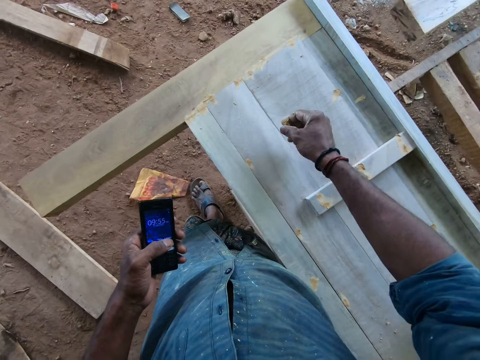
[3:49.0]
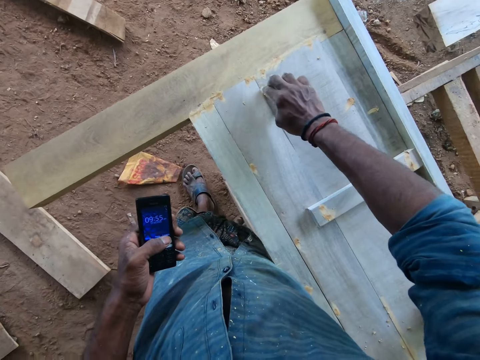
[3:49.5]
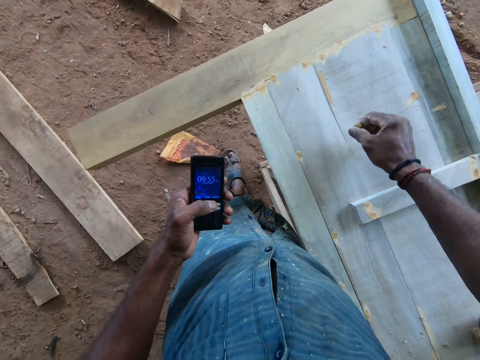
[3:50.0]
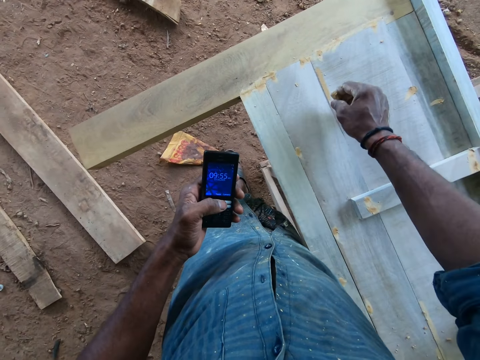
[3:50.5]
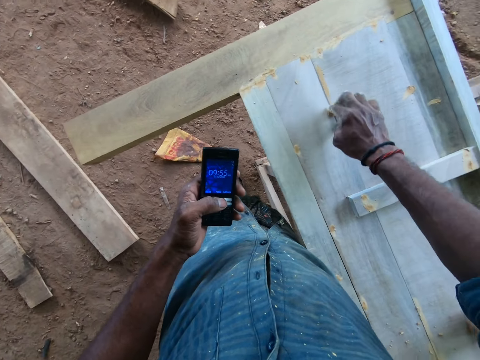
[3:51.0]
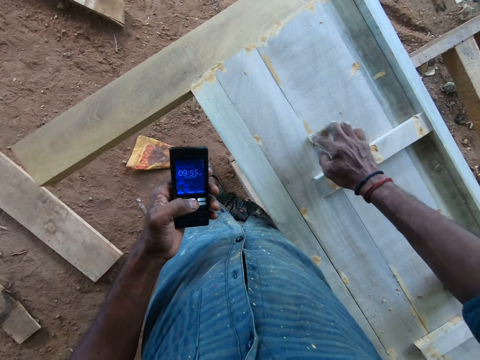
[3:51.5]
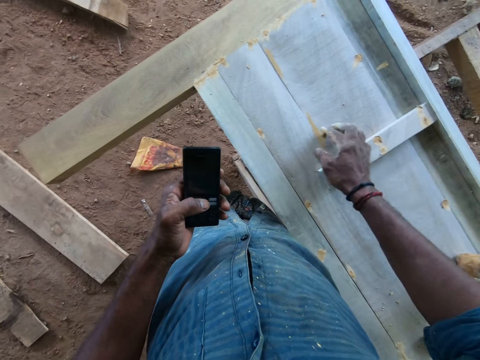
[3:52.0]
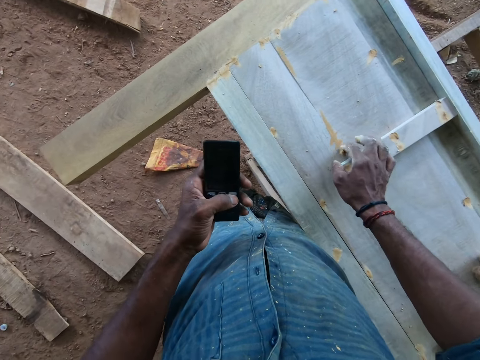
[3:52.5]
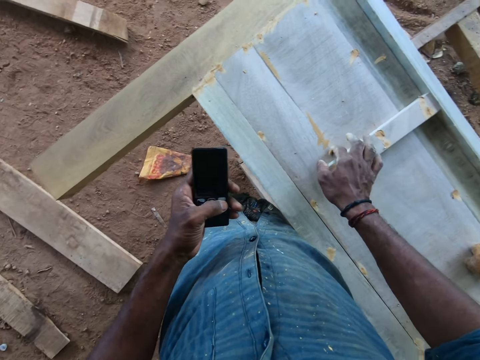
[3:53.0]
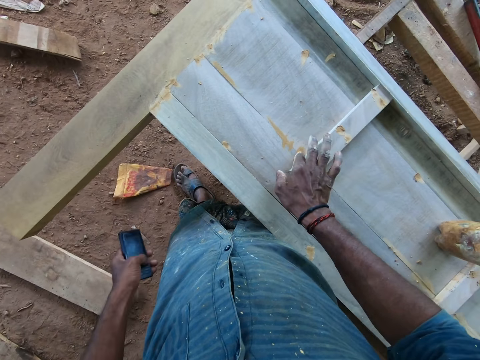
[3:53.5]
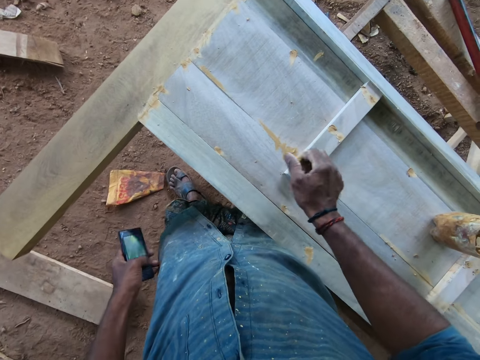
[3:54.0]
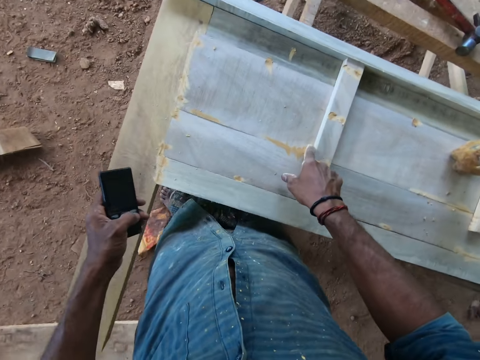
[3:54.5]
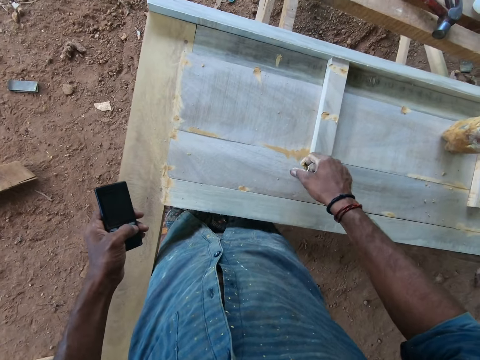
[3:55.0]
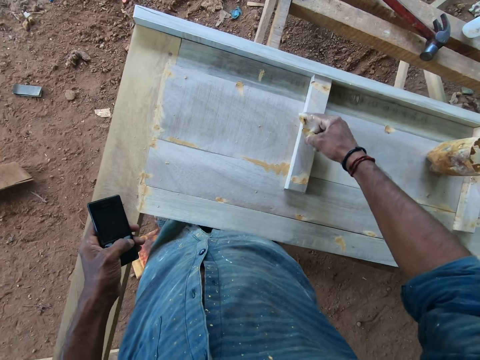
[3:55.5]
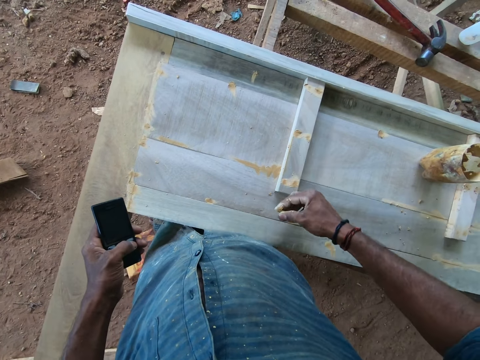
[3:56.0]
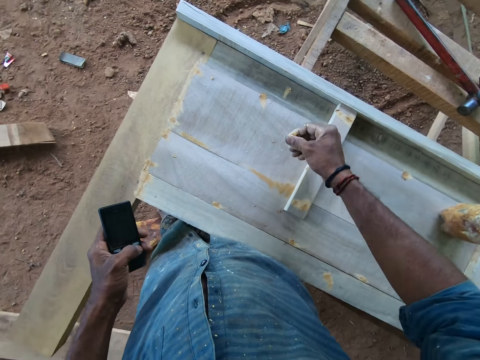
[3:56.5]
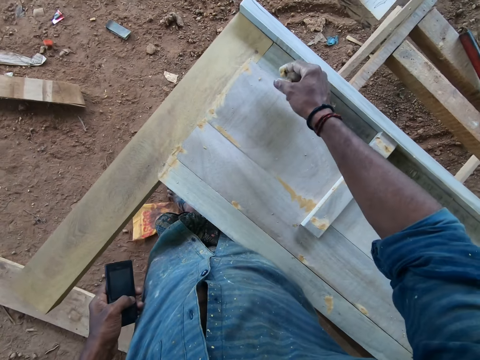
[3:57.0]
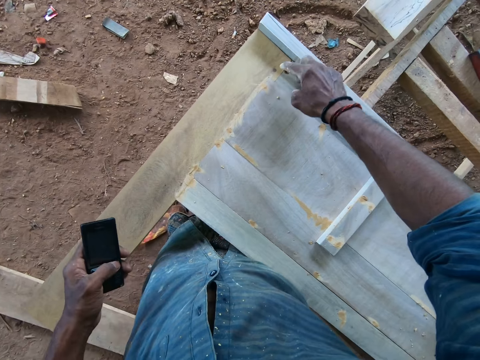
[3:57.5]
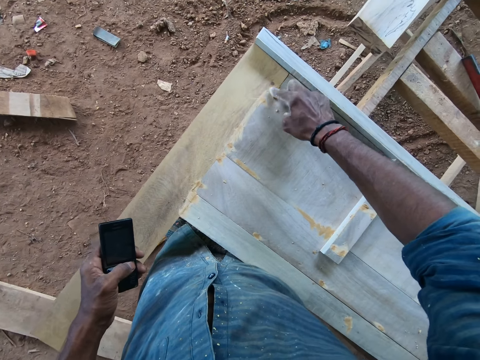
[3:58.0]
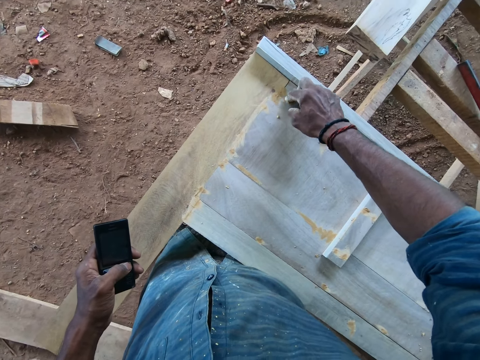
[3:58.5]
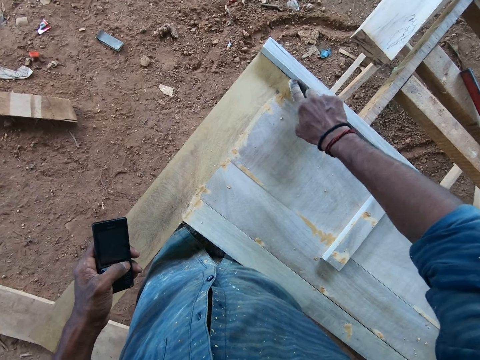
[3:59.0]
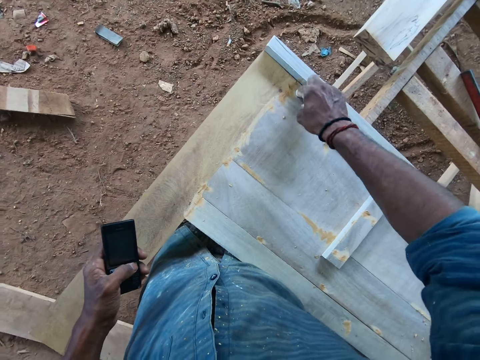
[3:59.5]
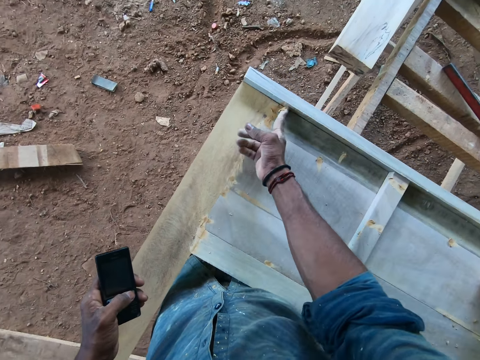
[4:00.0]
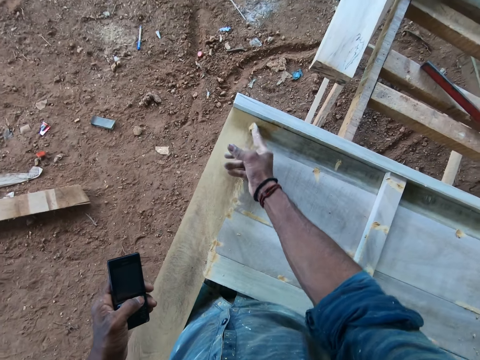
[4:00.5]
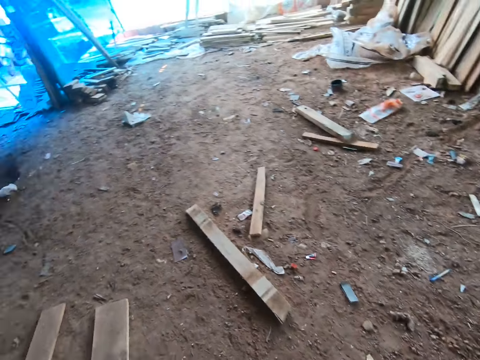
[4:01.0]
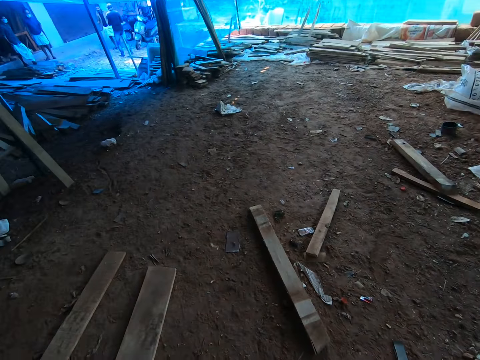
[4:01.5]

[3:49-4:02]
The camera wearer rubs fingers together. He applies the paste in his right hand on the piece of wood on the table. He smears something on the wood repeatedly.

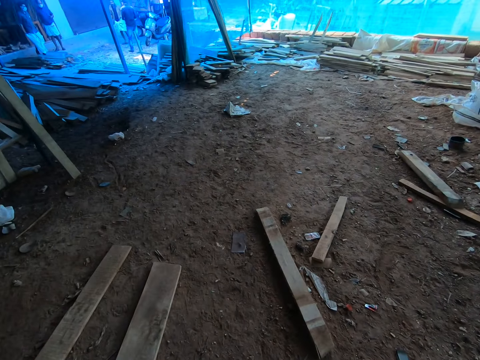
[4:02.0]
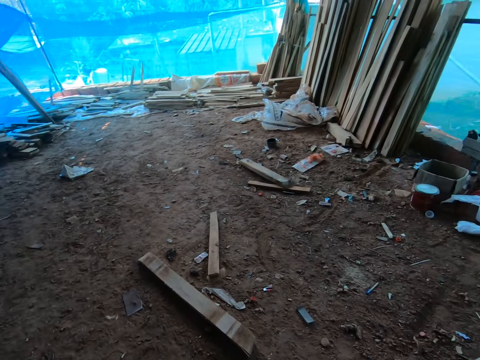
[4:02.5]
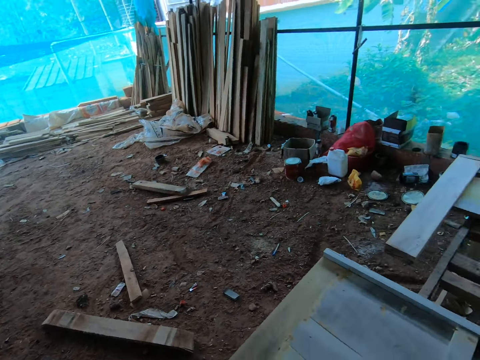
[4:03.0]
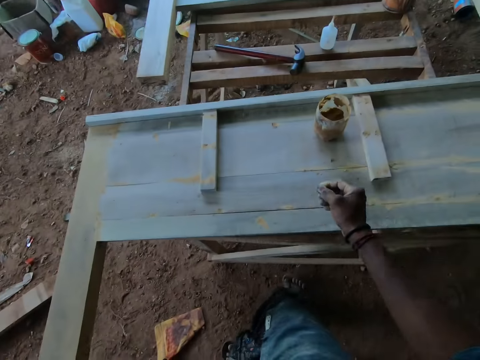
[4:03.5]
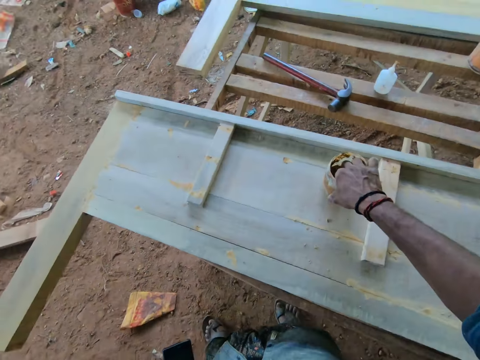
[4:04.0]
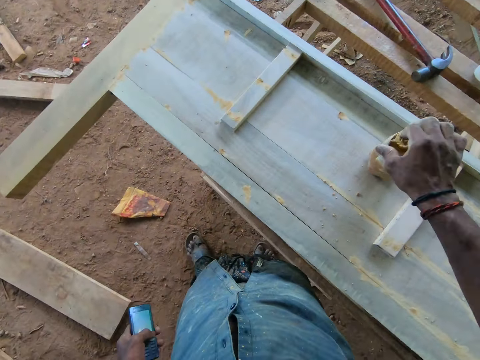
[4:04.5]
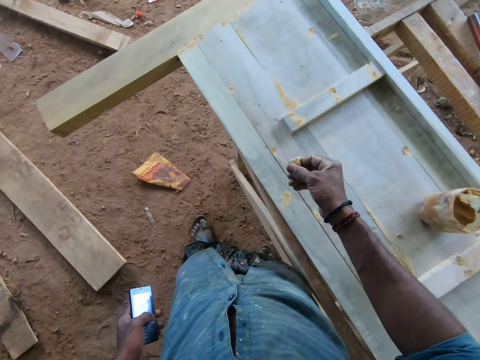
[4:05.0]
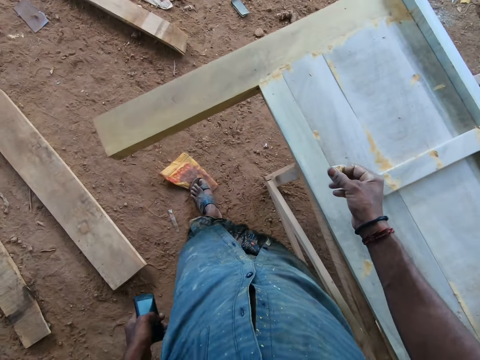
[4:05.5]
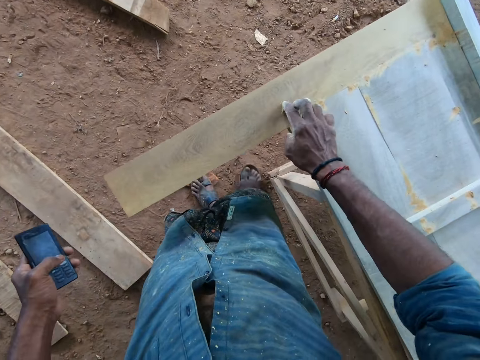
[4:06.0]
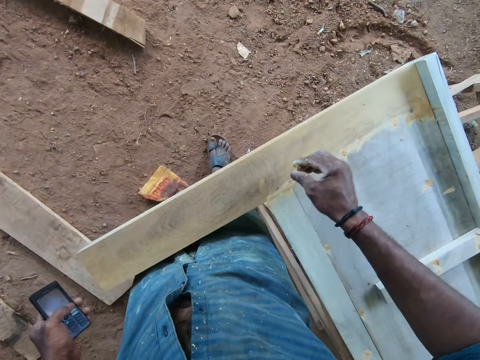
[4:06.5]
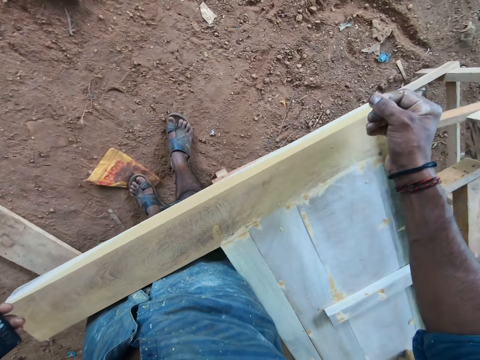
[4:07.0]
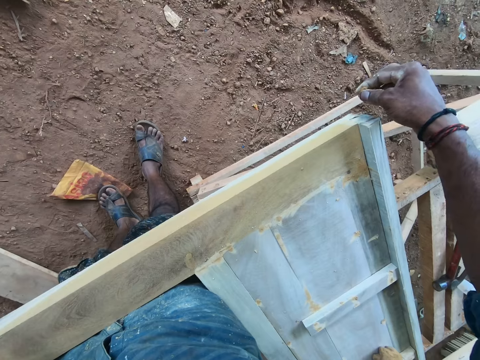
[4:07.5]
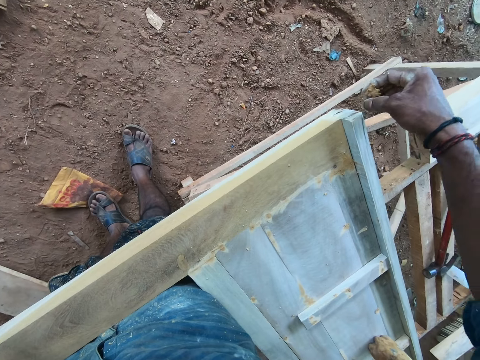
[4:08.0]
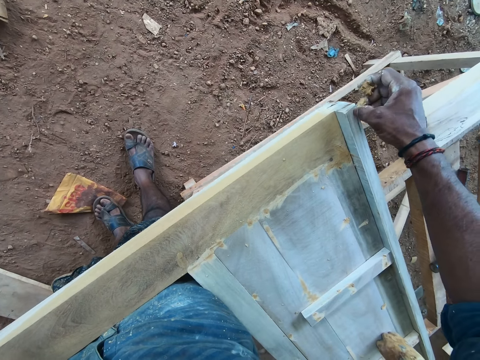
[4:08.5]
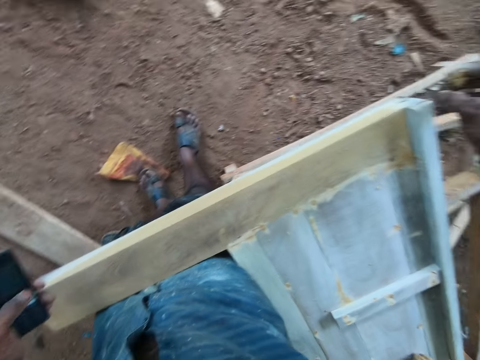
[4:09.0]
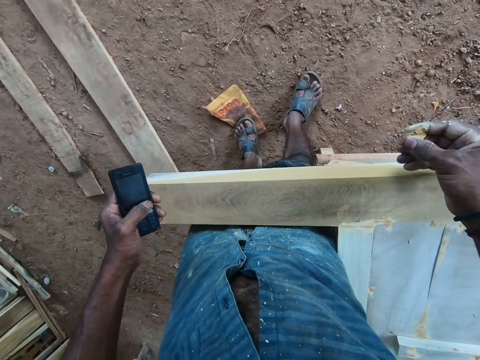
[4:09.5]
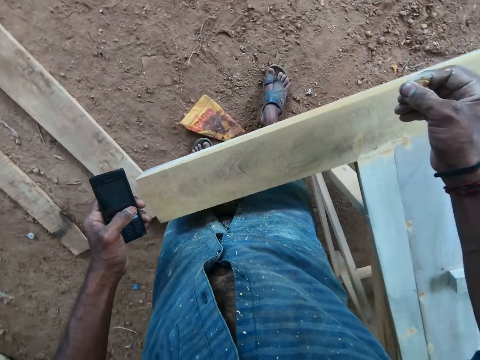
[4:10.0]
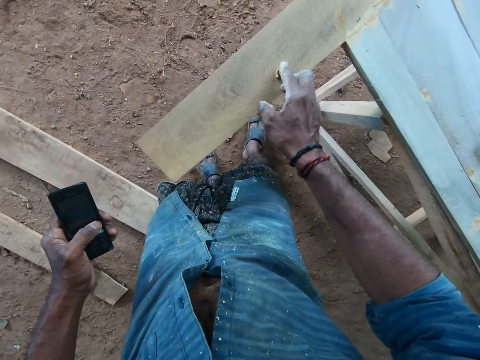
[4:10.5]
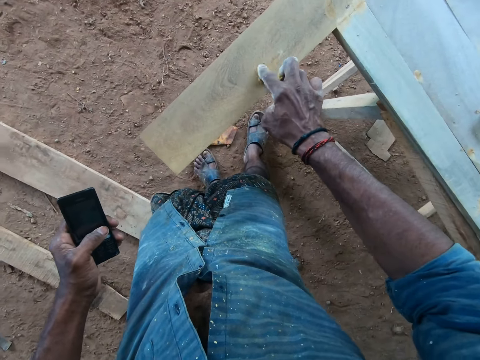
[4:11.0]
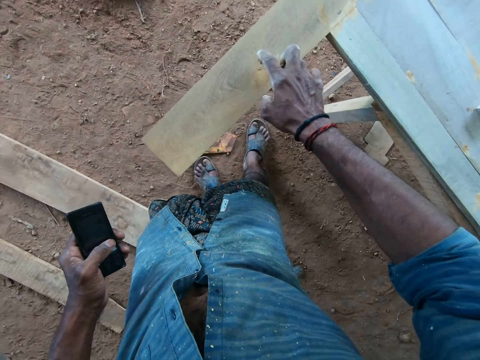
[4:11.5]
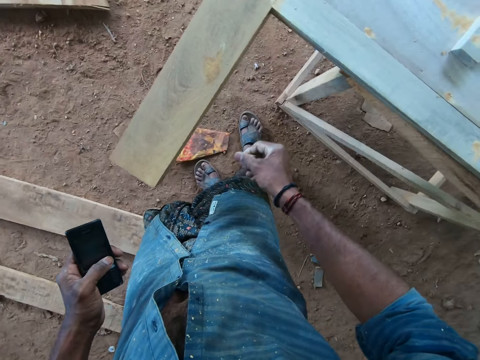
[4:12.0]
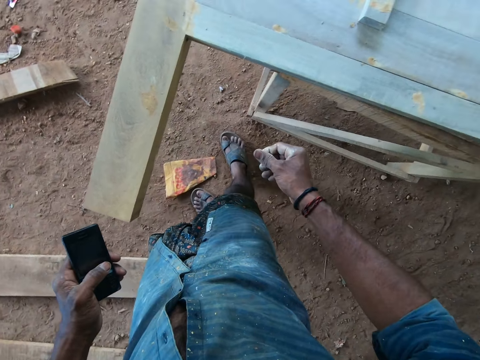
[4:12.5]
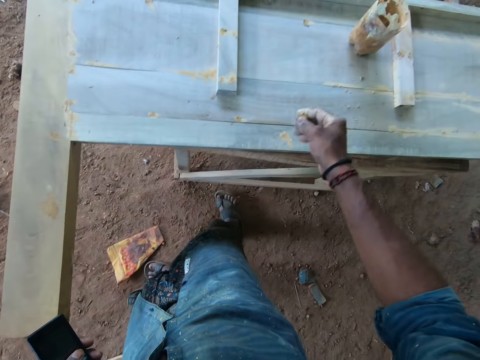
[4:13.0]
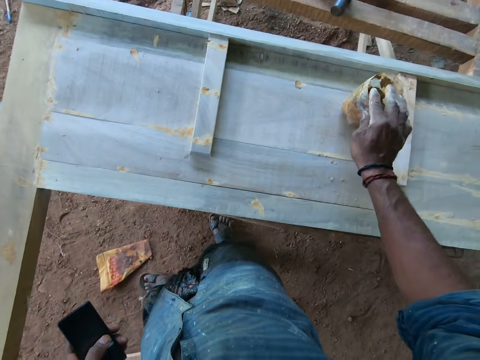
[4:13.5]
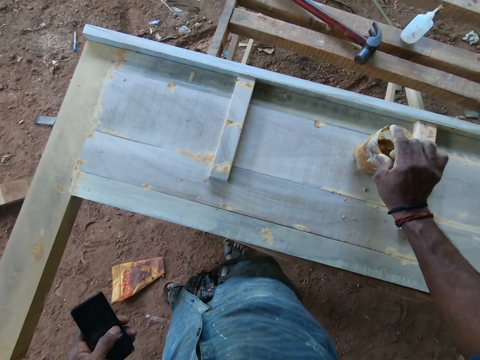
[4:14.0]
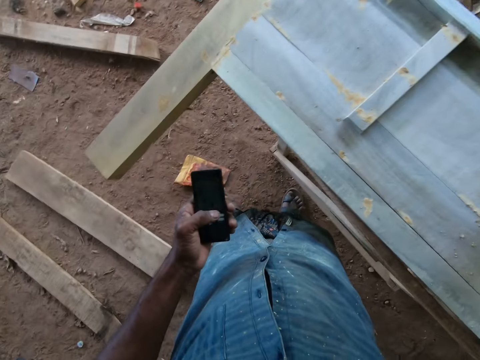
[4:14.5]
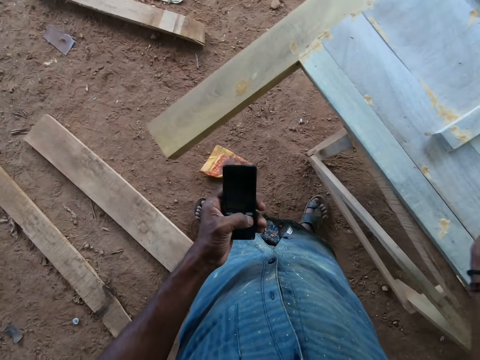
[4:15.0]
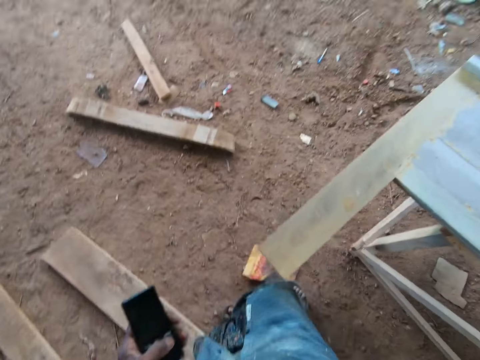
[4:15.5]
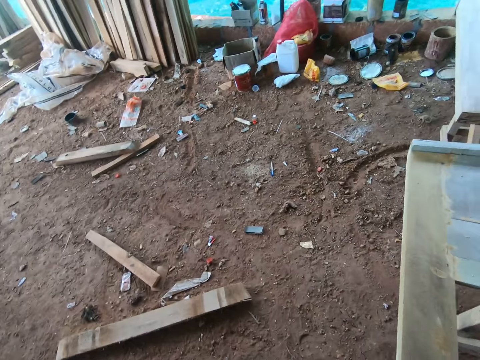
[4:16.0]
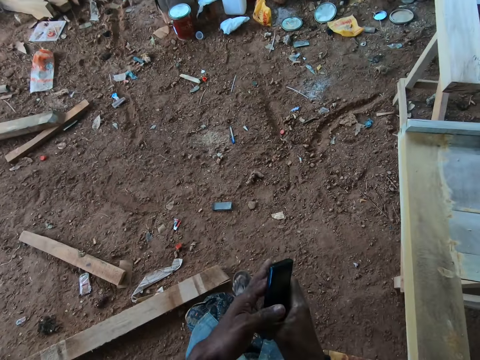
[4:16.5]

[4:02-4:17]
The camera wearer looks ahead. He takes paste from the container on the table with his right hand. He rubs fingers together. He applies the paste in his right hand on the piece of wood on the table. He rubs fingers together. He touches the piece of wood with his right hand. He applies the paste in his right hand on the piece of wood on the table. He drops the excess paste in his right hand in the container. He scrapes the right fingers on the fingers. He looks at the phone. He presses the phone with his left thumb.
